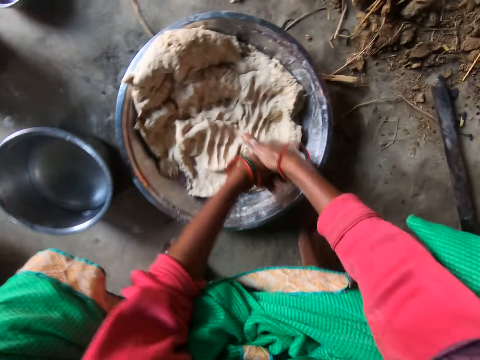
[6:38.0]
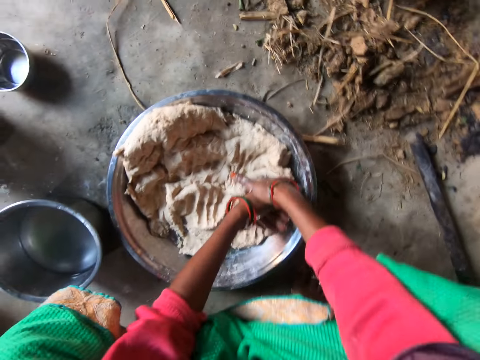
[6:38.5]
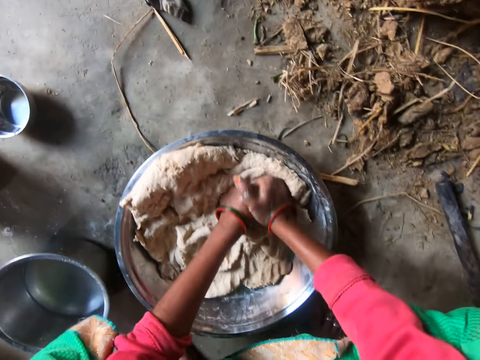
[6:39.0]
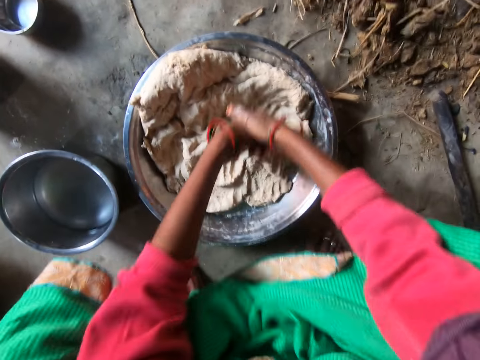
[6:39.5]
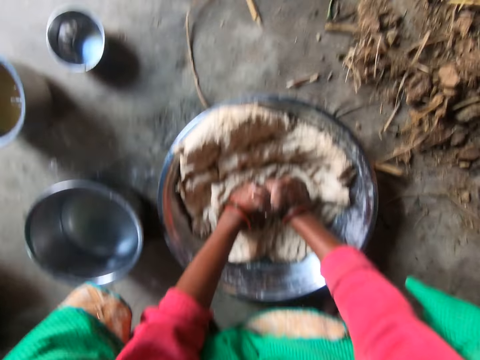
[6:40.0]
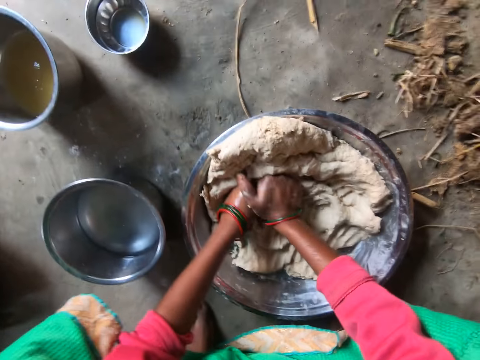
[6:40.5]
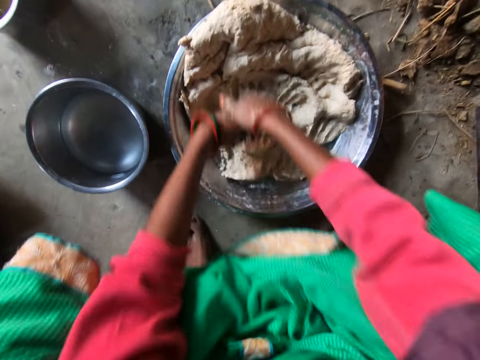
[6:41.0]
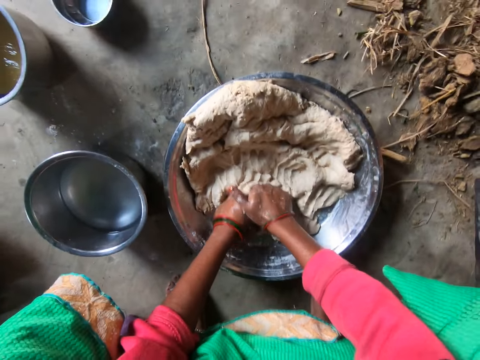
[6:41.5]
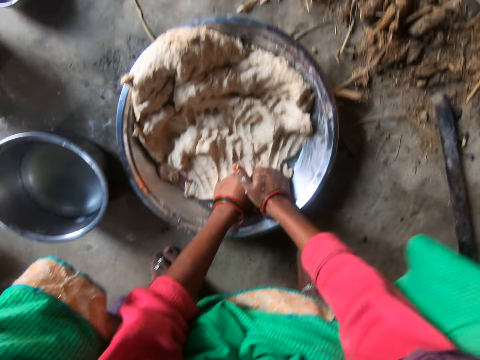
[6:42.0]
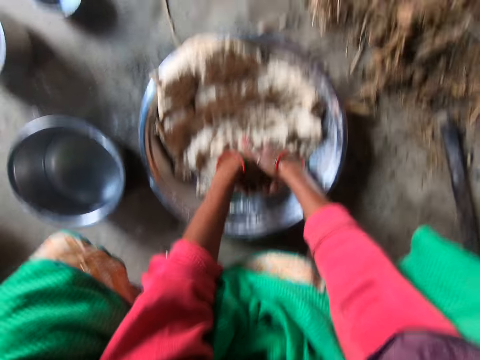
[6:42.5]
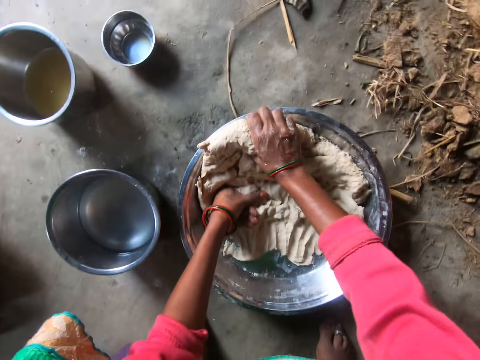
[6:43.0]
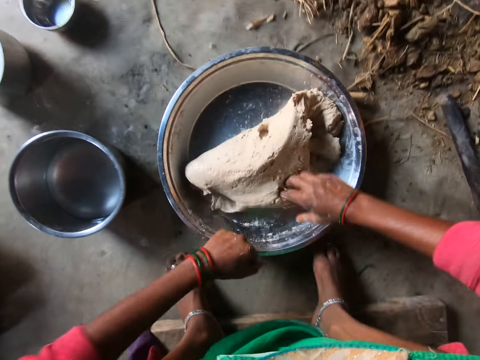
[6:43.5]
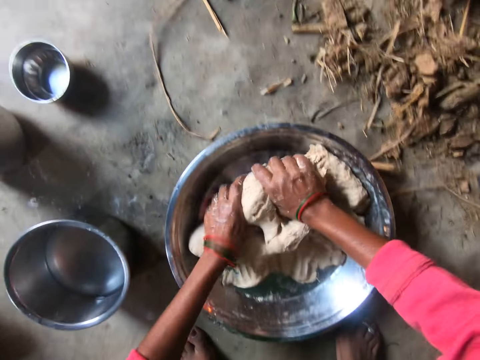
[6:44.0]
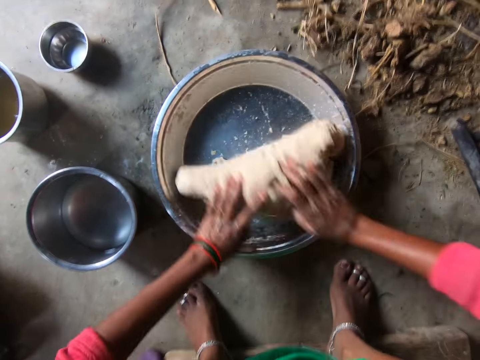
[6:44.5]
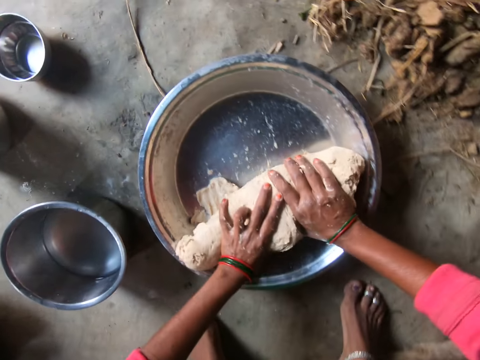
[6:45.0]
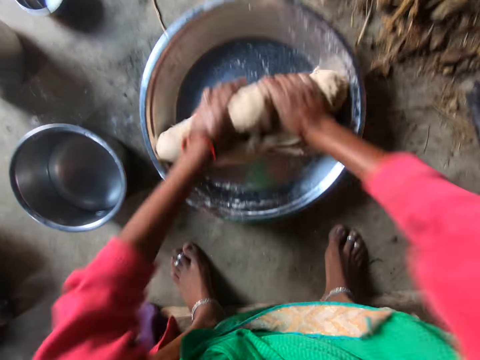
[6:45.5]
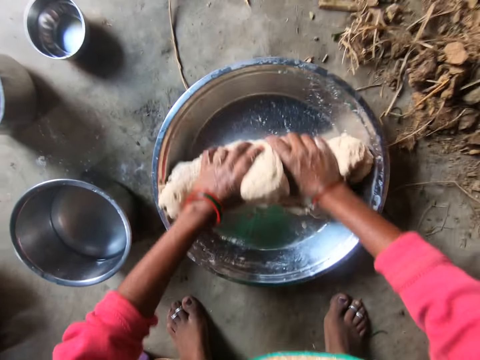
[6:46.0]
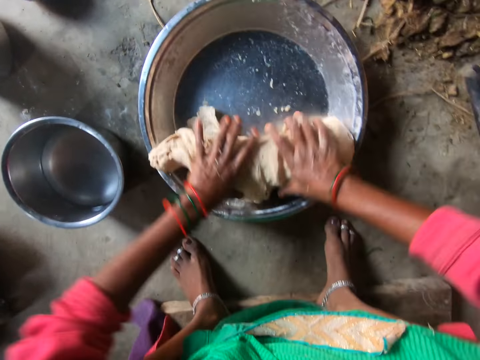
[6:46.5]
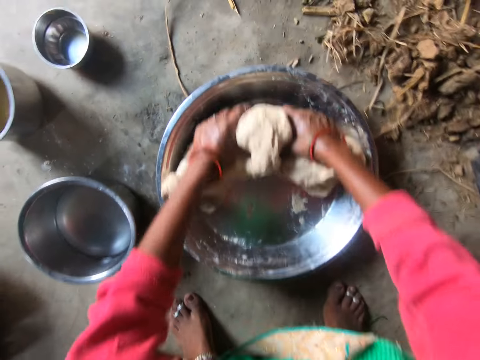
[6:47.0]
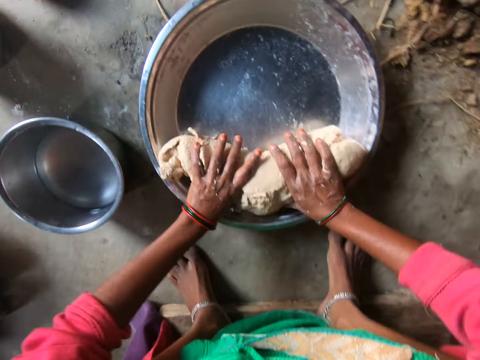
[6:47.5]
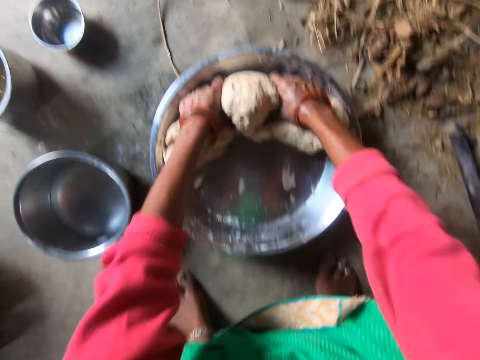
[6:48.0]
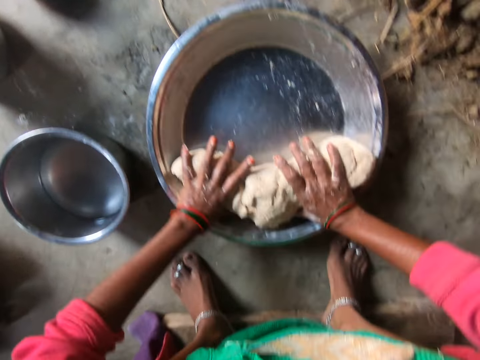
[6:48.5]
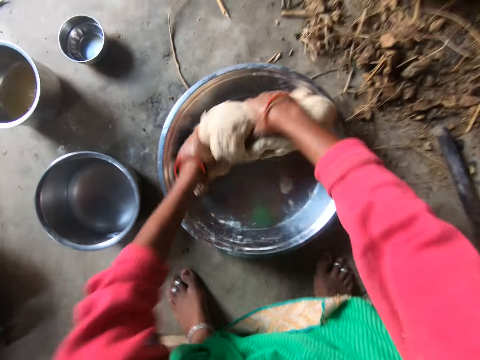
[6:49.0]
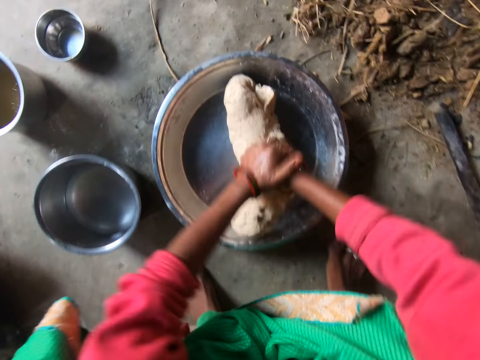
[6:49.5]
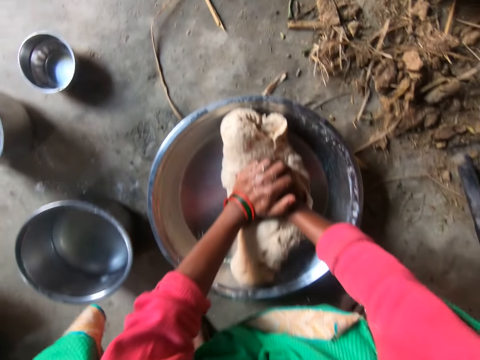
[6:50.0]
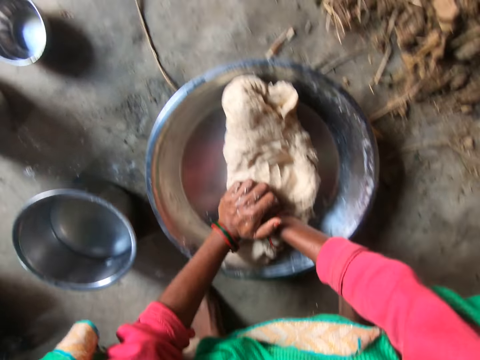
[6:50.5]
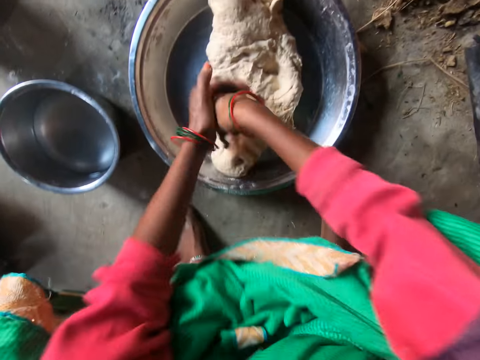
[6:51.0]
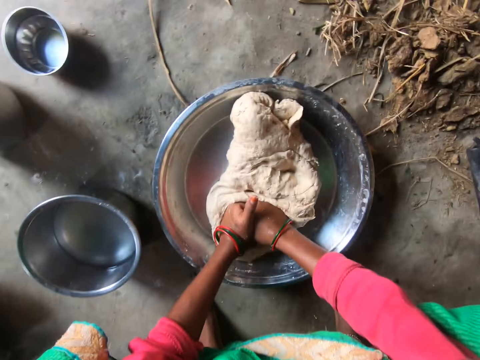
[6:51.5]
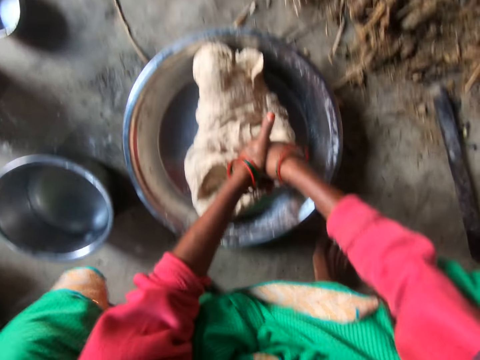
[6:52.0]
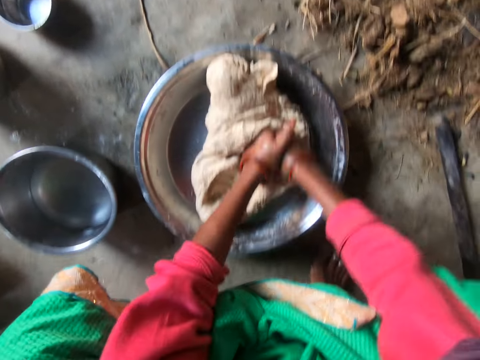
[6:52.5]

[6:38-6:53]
The camera wearer kneads the dough. They turn the dough.

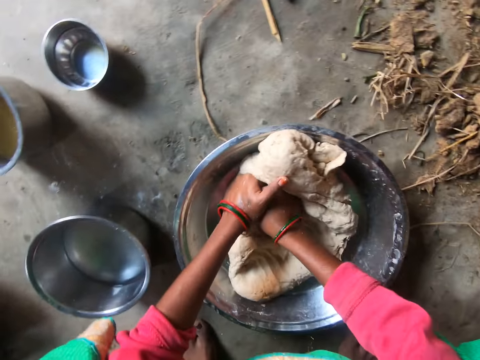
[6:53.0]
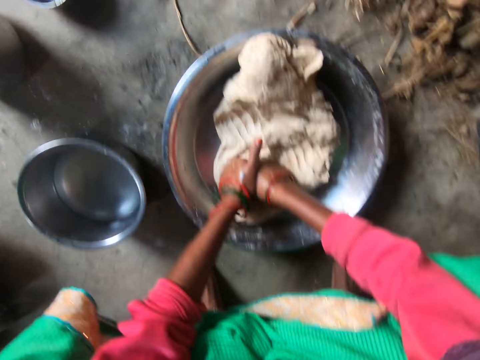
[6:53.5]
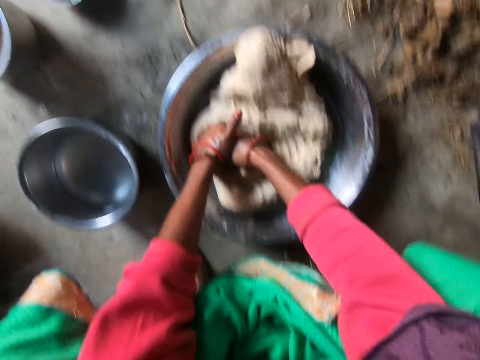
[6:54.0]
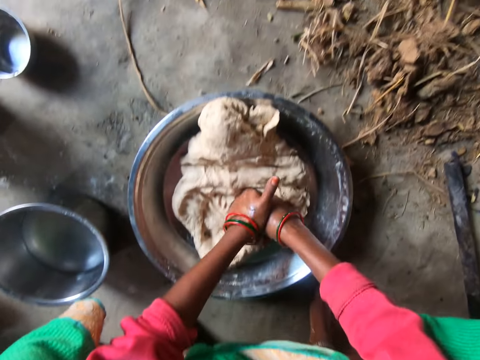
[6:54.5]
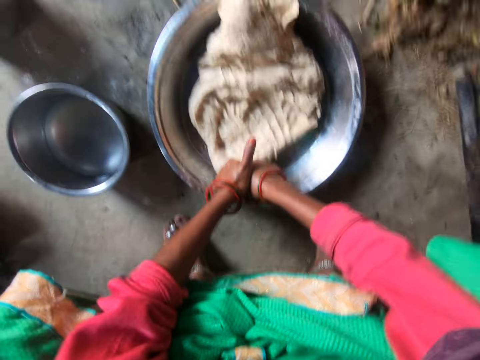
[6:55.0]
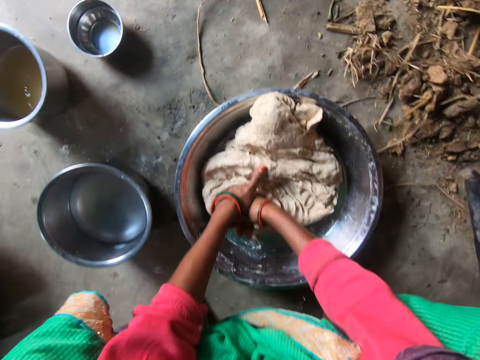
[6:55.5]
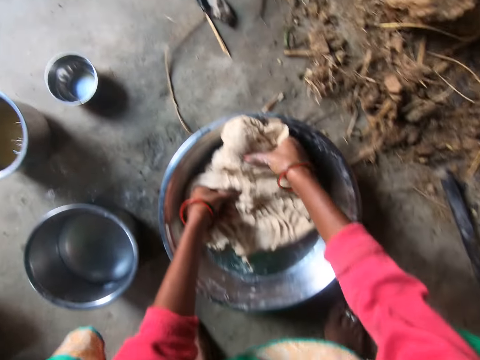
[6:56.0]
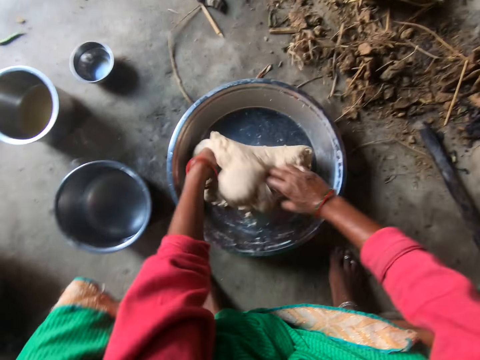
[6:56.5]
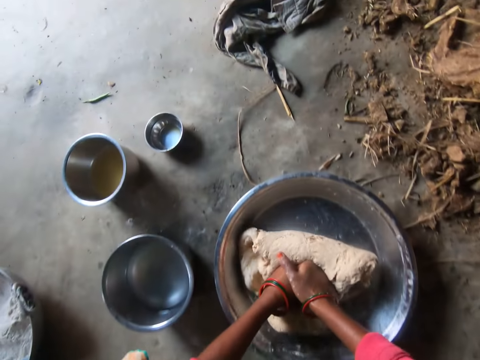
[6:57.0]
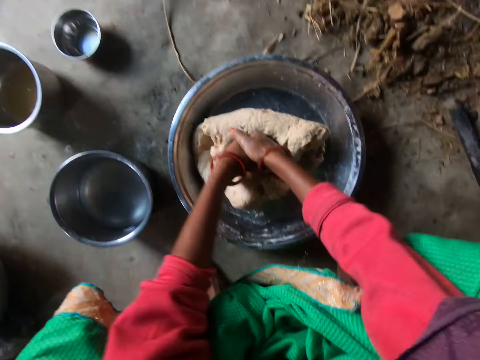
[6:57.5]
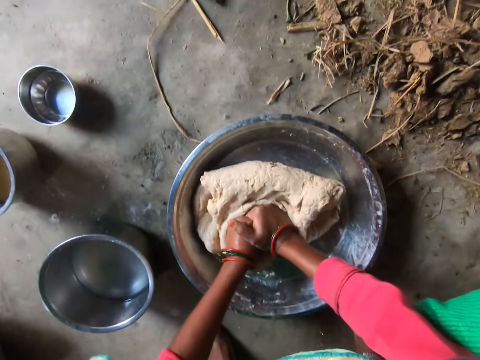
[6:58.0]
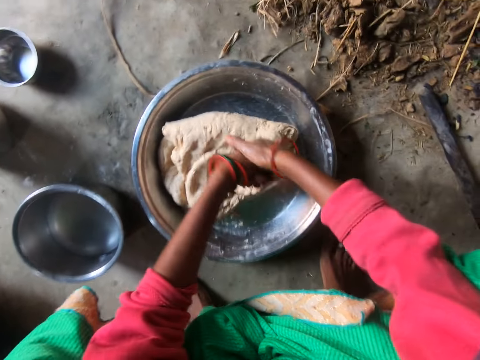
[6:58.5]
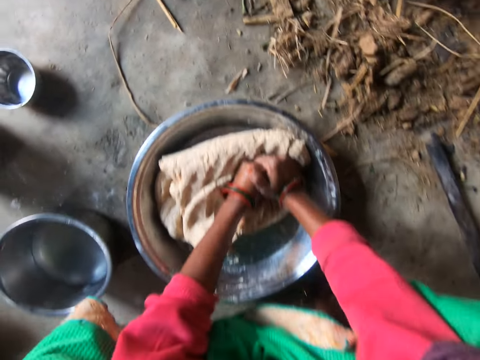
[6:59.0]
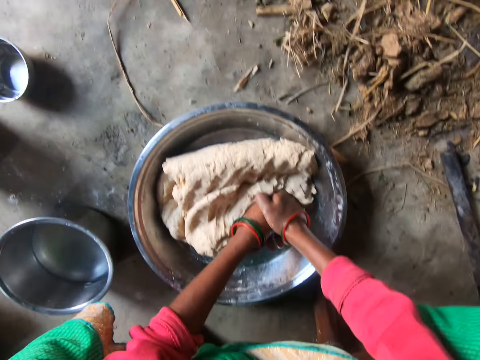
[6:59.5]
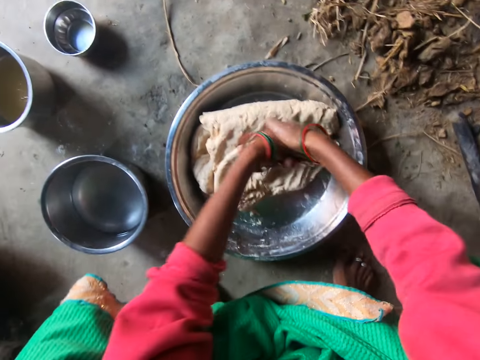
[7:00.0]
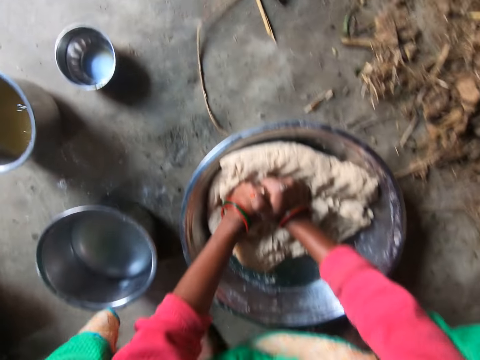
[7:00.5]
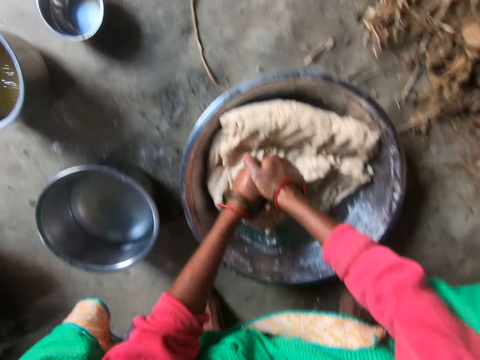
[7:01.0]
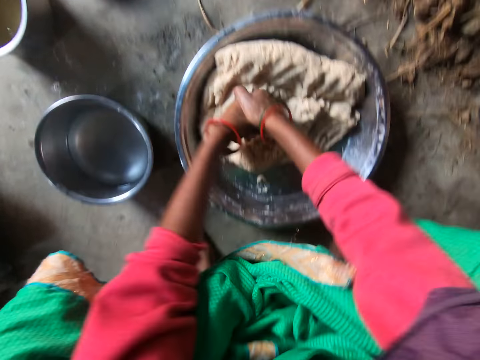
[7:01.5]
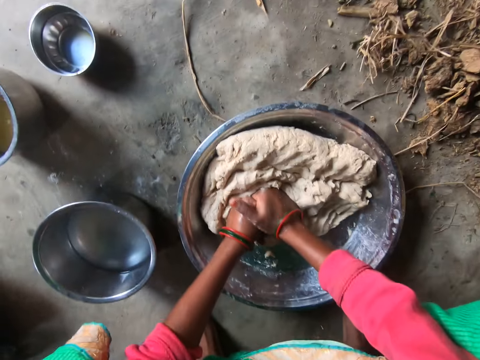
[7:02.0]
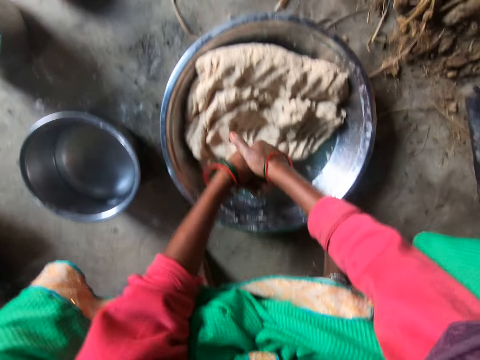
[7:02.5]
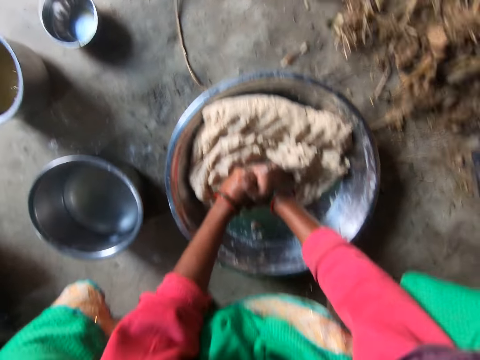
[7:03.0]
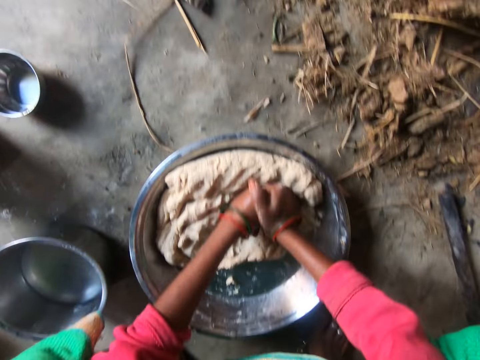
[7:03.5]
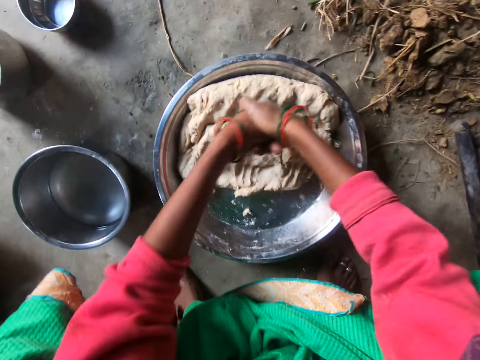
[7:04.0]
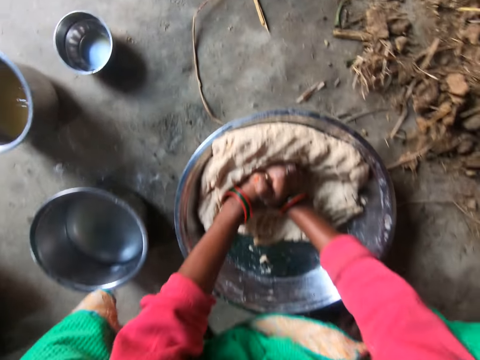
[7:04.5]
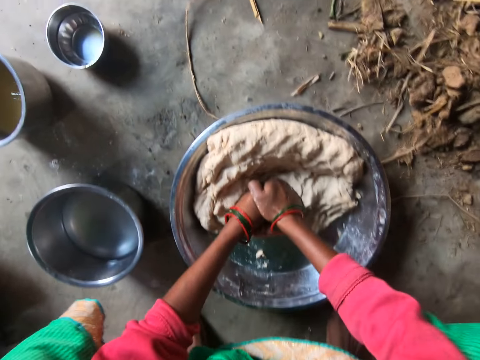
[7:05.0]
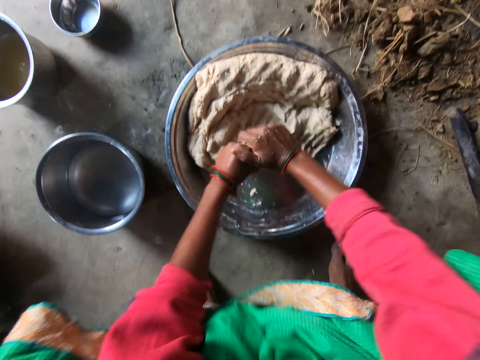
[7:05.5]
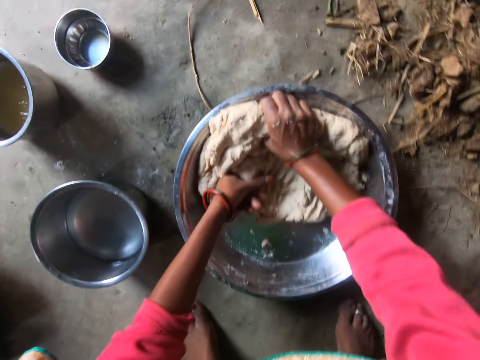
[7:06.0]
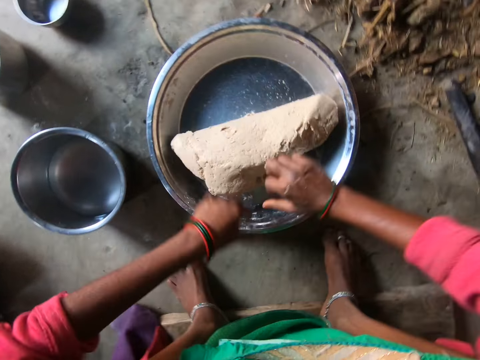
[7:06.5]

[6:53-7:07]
The camera wearer turns the dough. They knead the dough.
